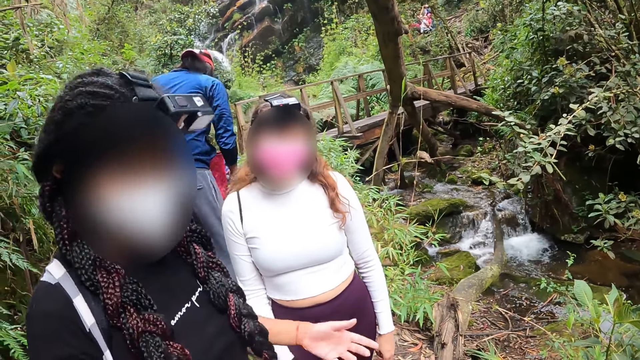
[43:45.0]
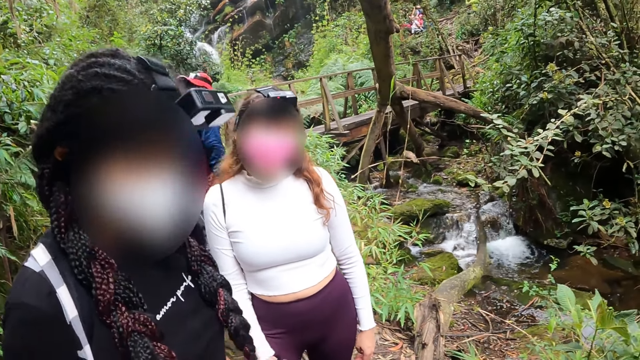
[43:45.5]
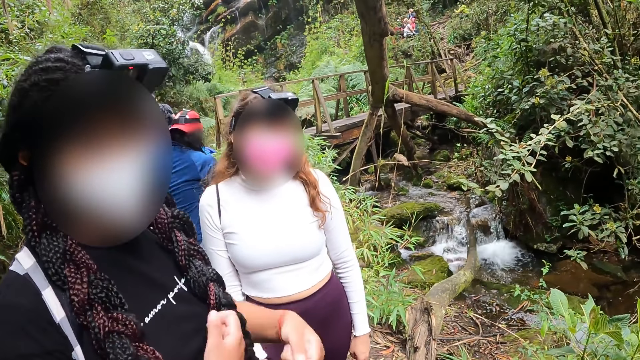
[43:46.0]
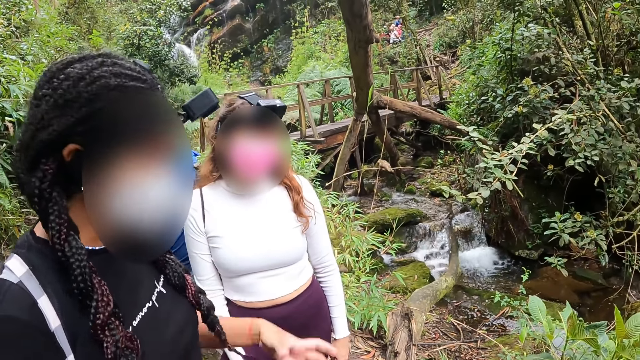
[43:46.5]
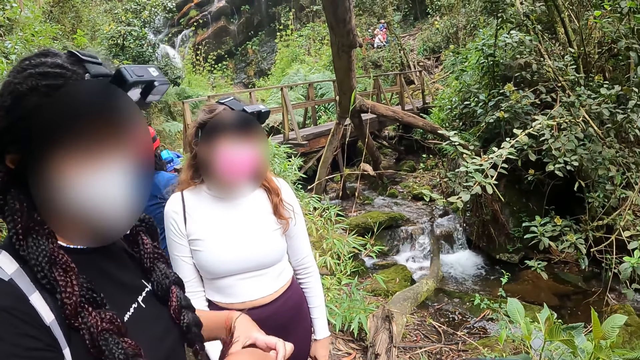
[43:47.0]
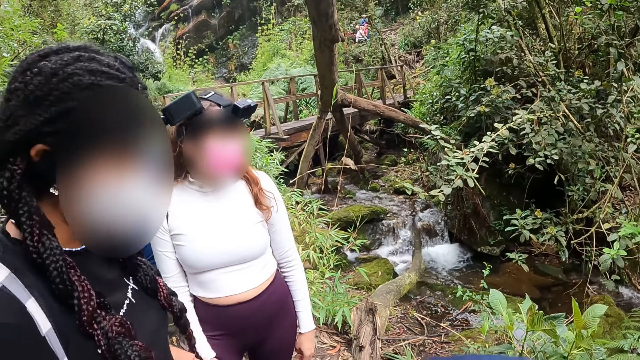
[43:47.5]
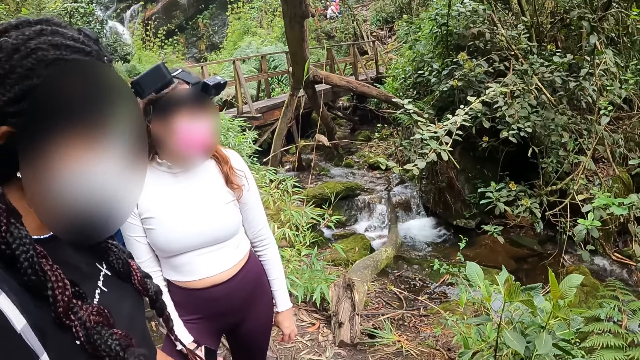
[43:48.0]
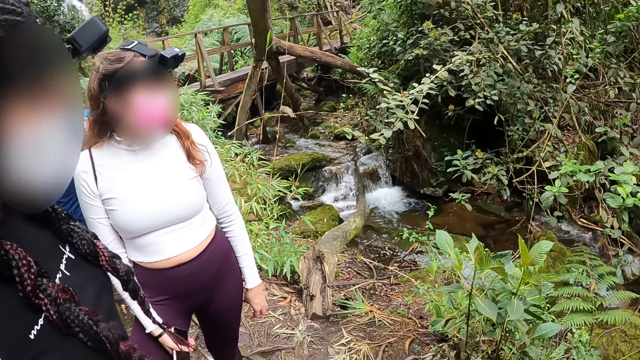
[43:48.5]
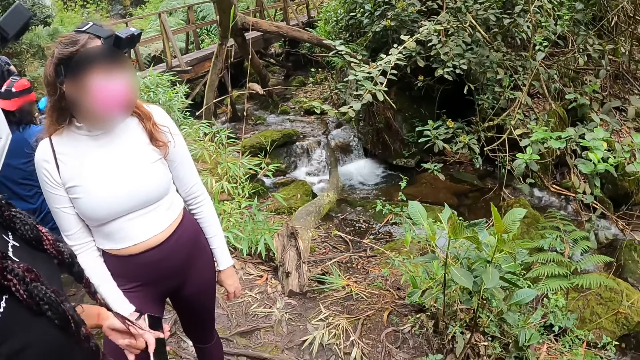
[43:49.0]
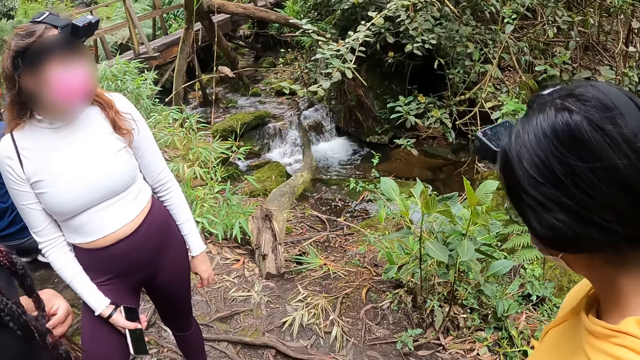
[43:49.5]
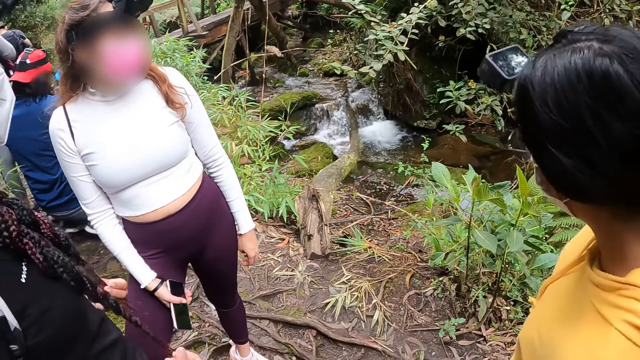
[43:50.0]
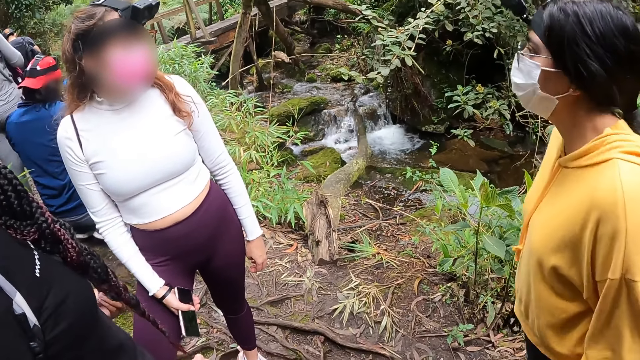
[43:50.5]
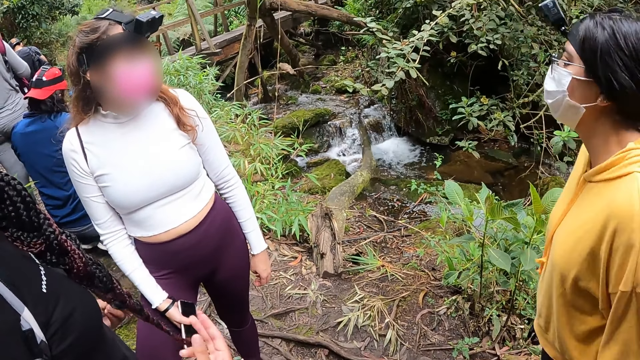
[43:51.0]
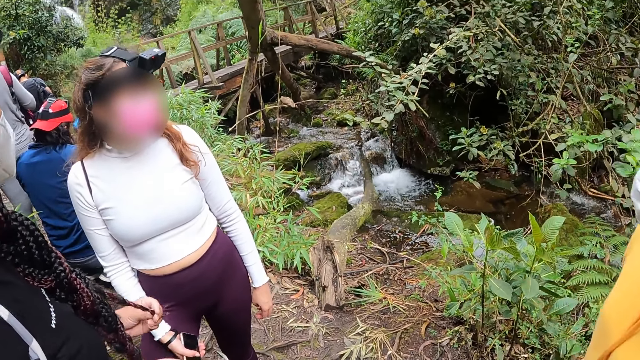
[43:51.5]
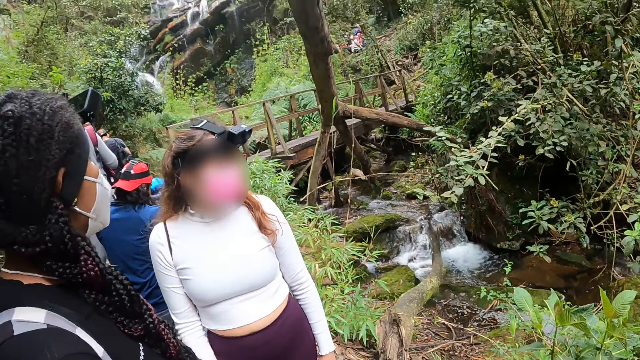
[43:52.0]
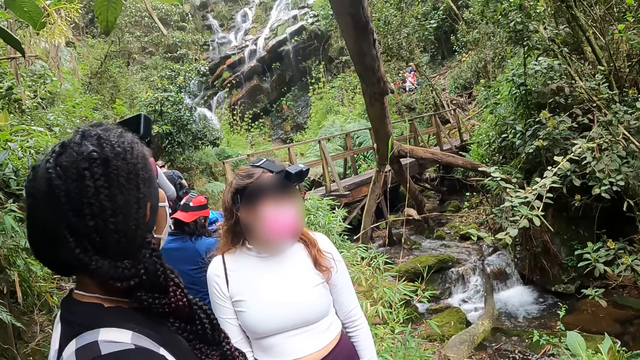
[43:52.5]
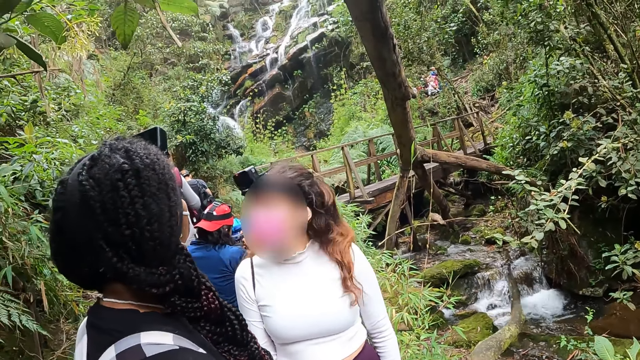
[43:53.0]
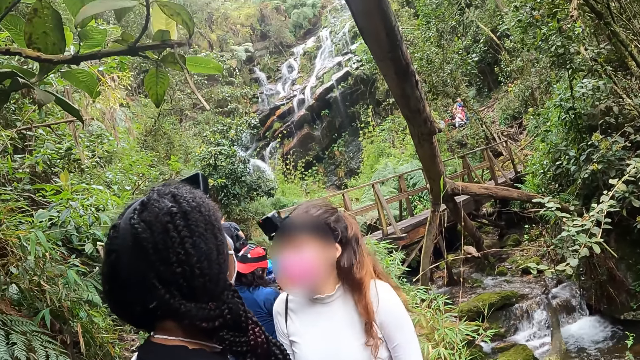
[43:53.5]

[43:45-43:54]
The man squats on the pathway. The woman fiddles with her hair with her left hand.

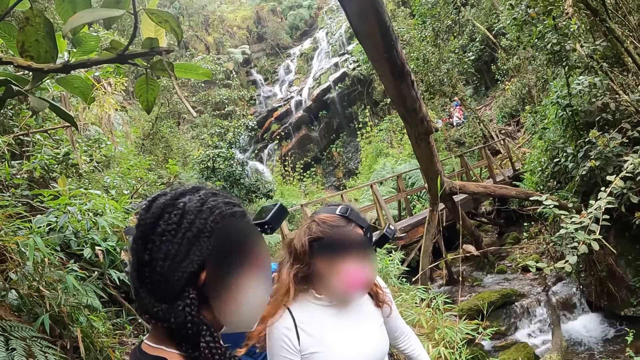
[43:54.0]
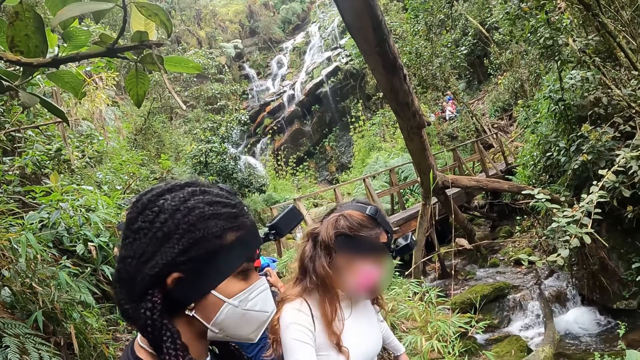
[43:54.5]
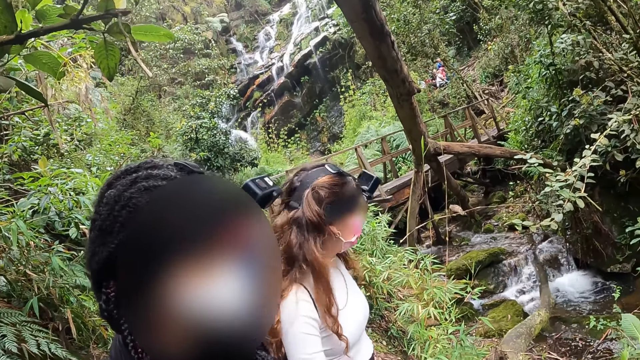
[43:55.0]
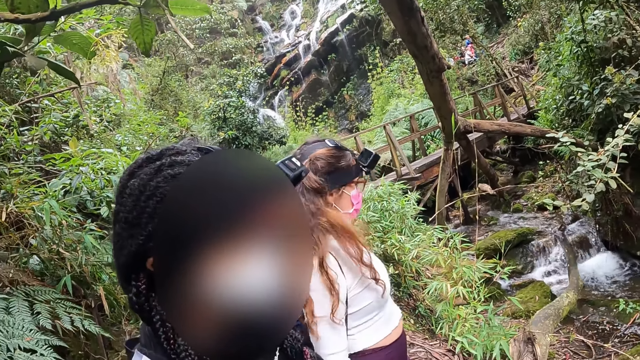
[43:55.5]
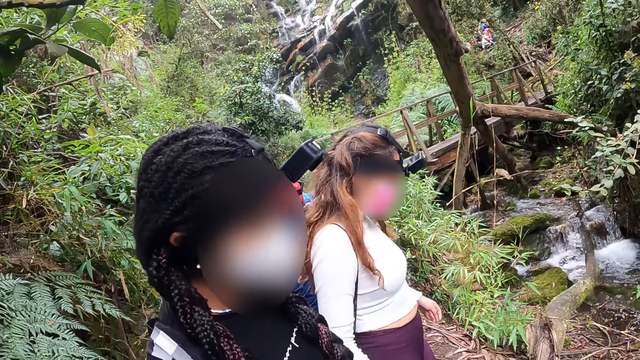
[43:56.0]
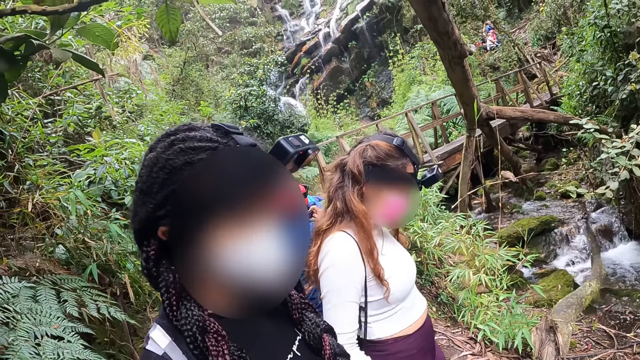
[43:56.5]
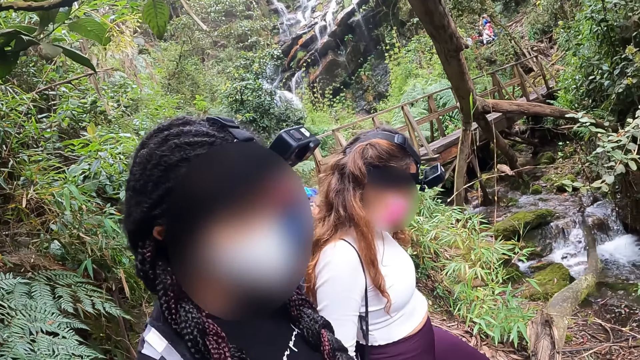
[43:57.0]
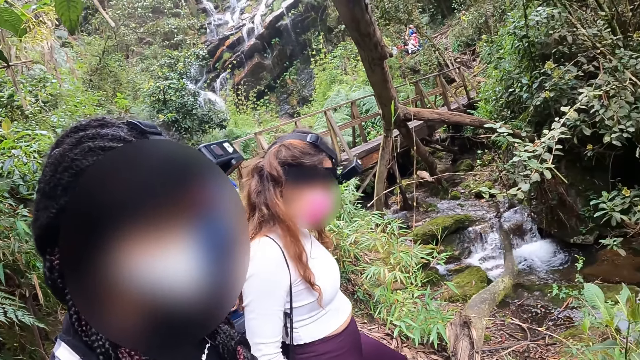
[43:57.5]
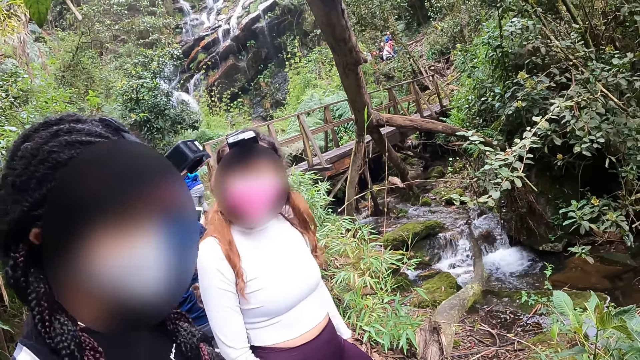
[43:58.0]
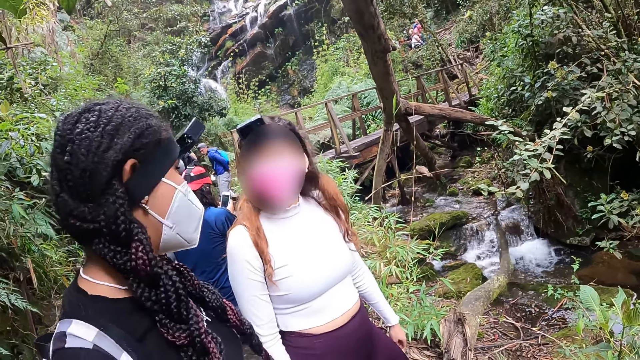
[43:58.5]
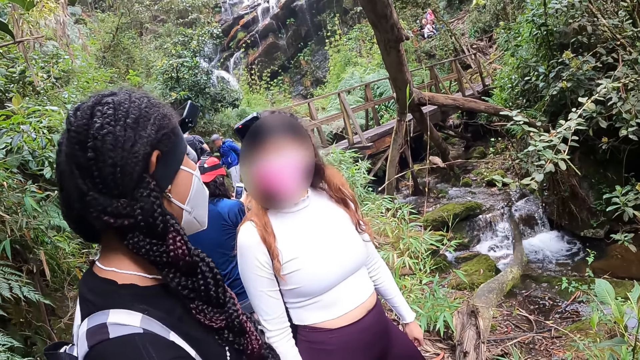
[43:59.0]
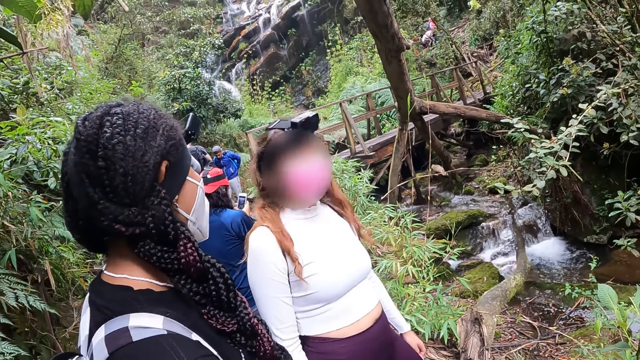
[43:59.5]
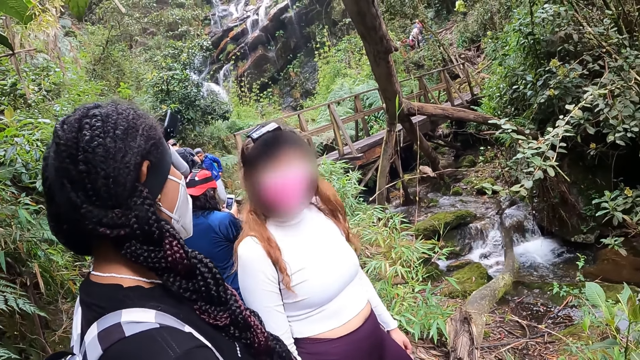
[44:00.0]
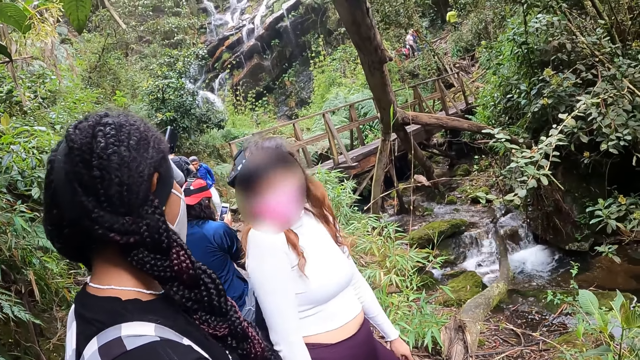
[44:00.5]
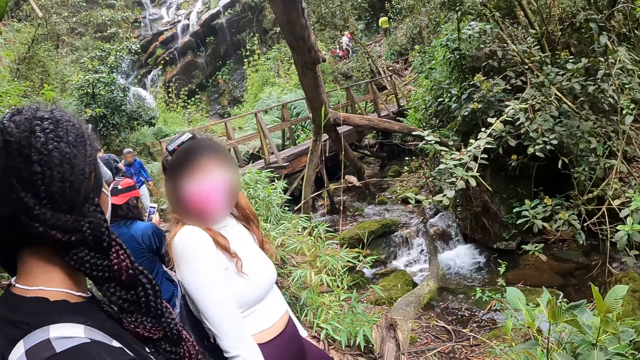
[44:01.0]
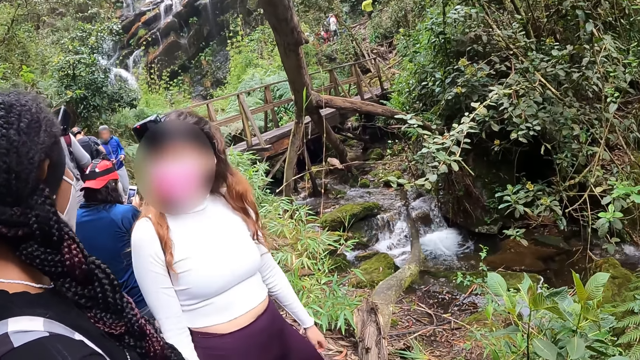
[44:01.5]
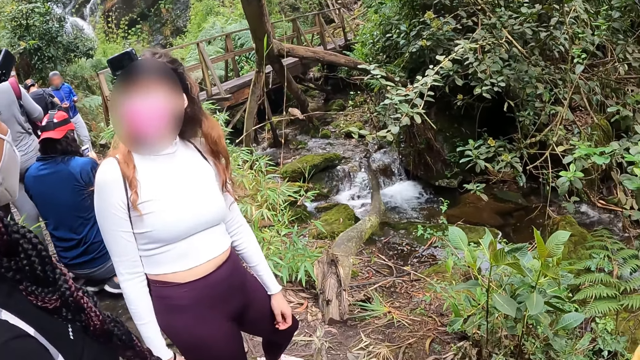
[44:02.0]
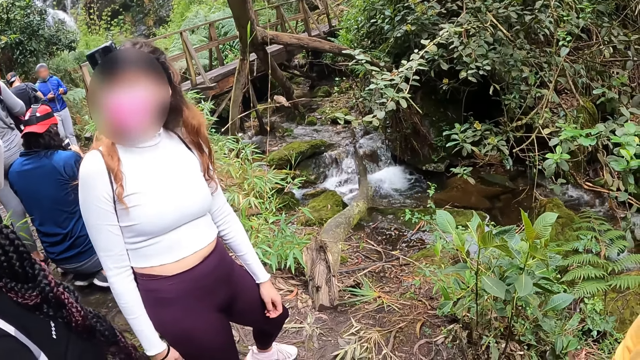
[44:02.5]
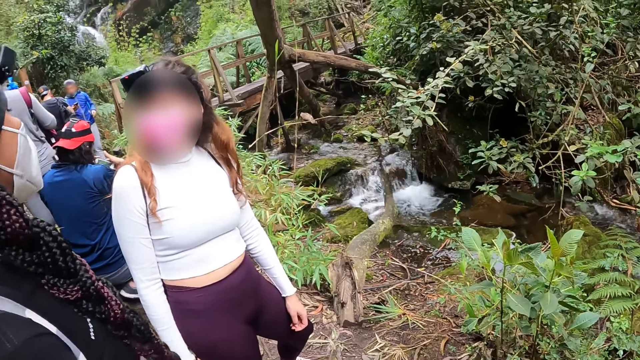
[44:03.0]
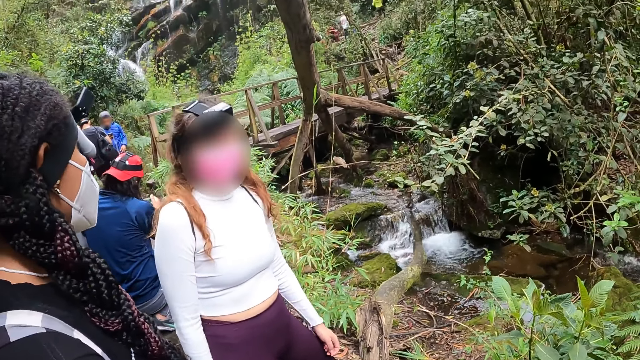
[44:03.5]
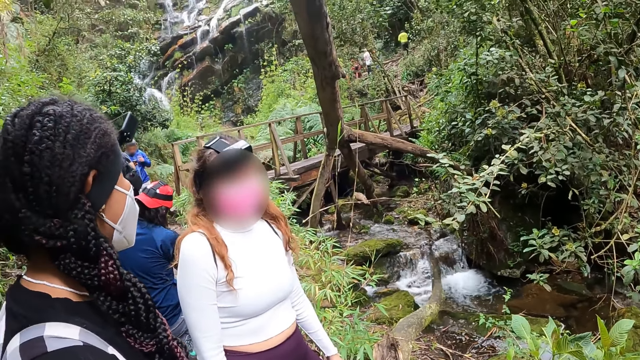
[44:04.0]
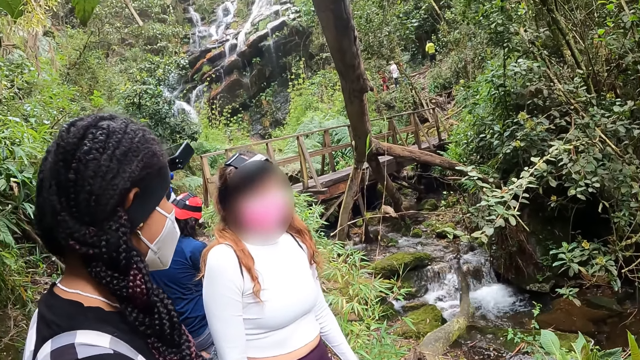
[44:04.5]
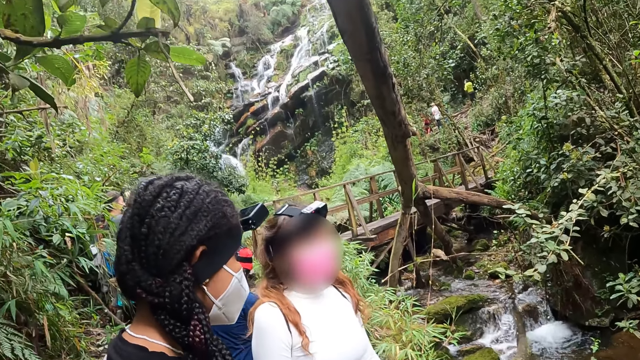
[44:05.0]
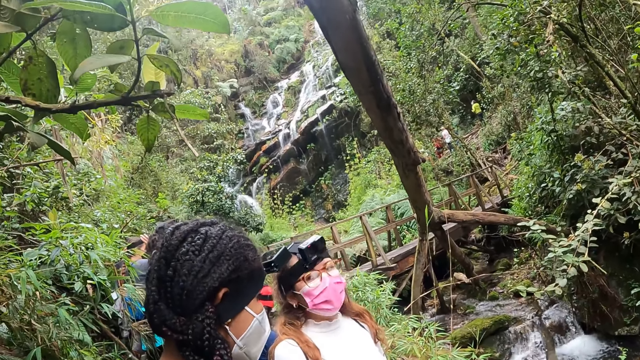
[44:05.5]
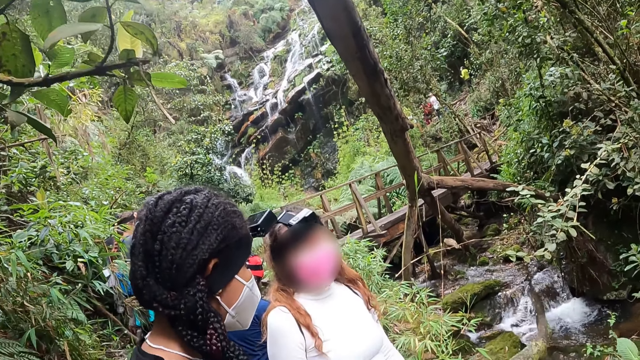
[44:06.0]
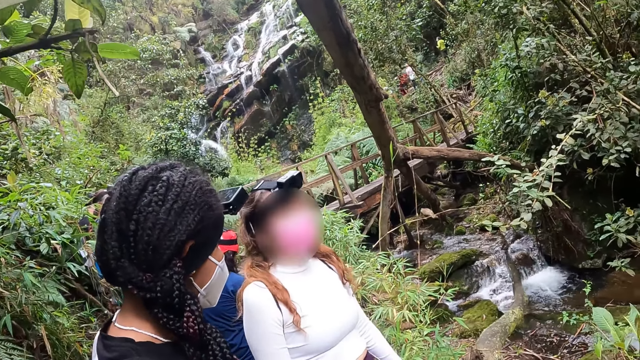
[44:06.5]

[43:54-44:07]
The man interacts with the phone in his hands with both hands.
